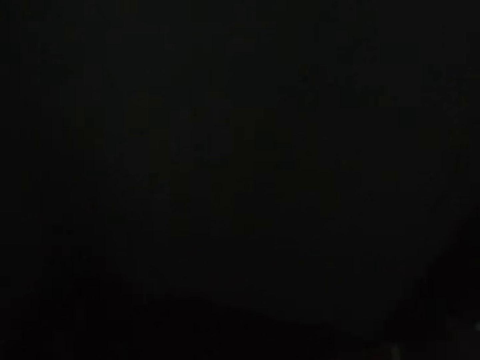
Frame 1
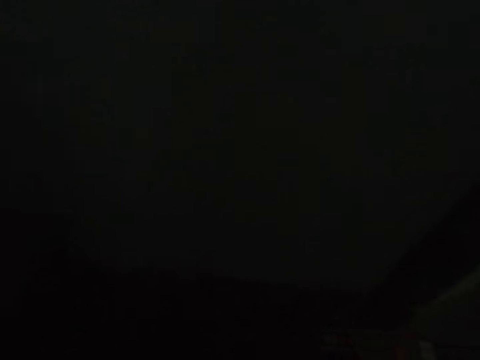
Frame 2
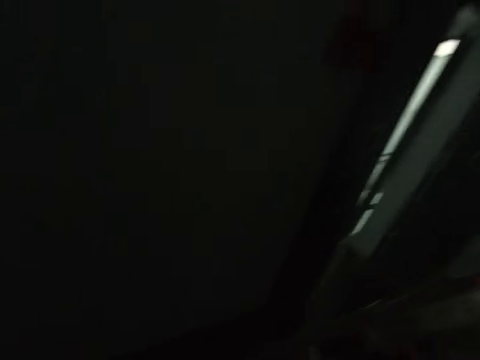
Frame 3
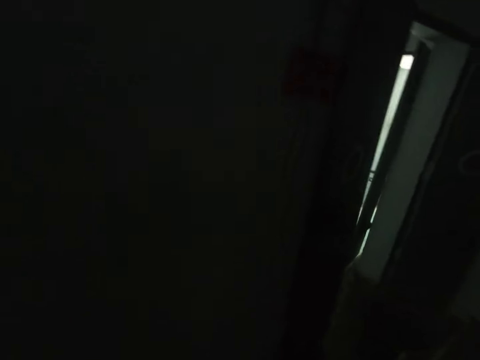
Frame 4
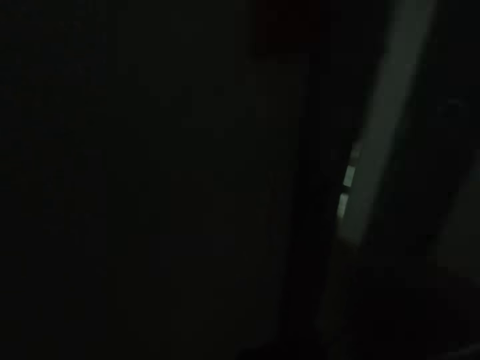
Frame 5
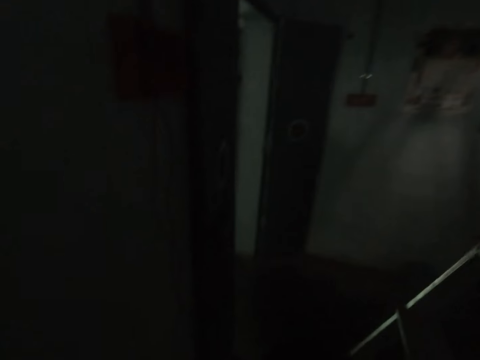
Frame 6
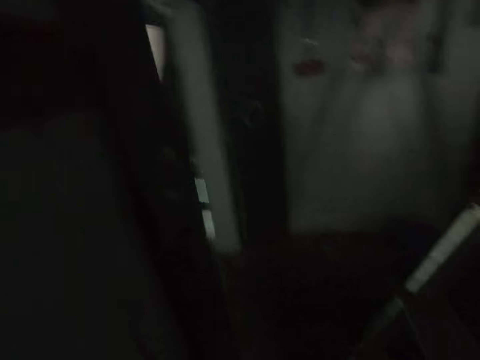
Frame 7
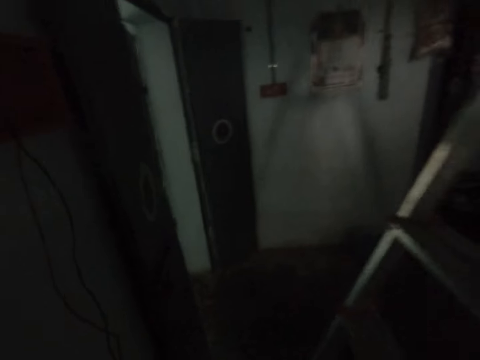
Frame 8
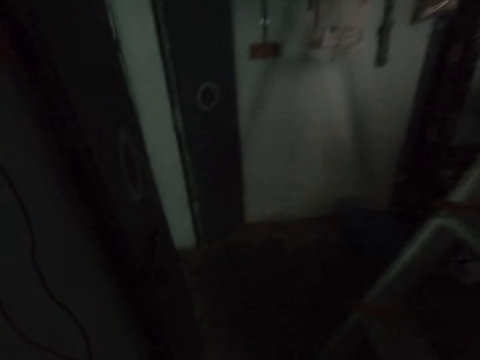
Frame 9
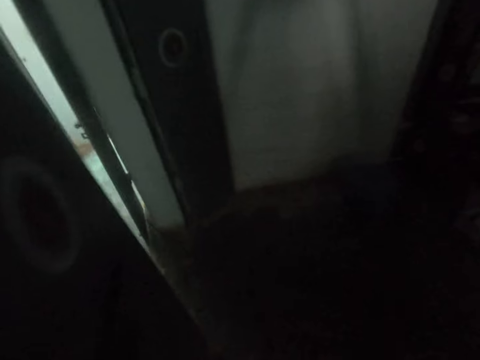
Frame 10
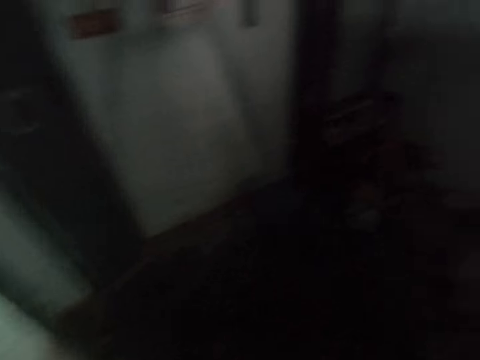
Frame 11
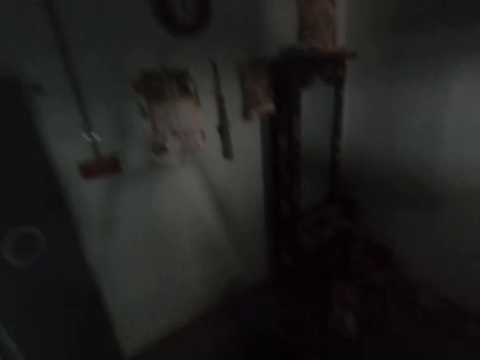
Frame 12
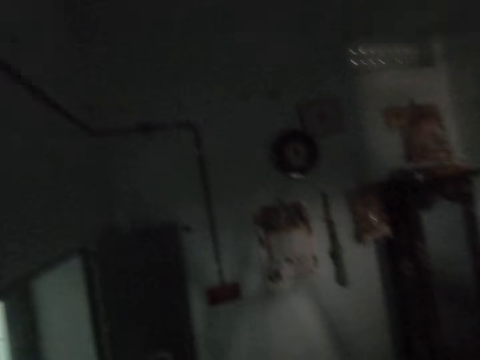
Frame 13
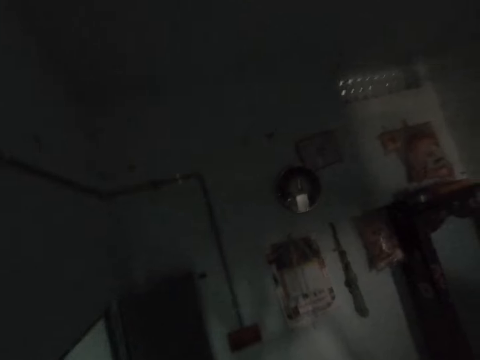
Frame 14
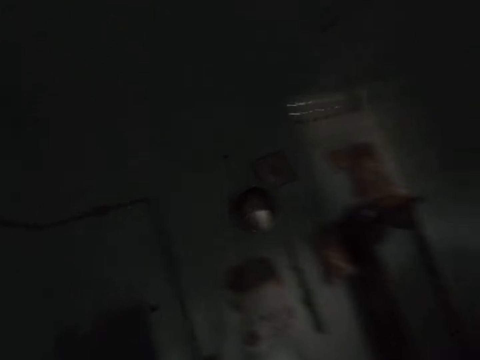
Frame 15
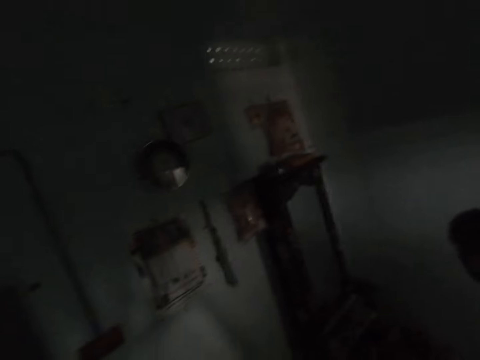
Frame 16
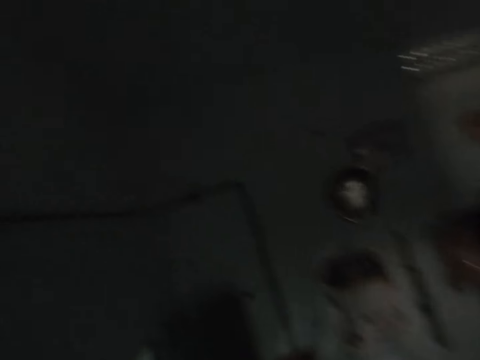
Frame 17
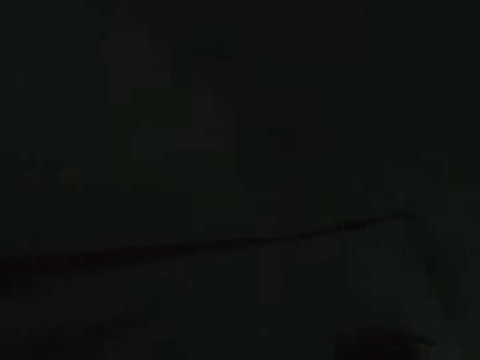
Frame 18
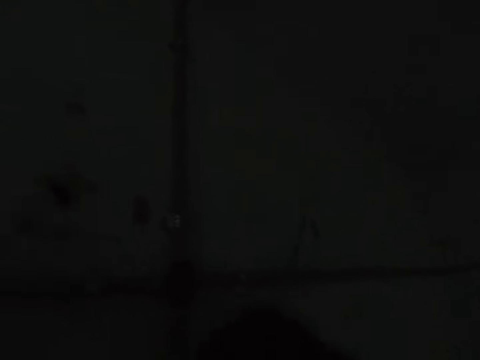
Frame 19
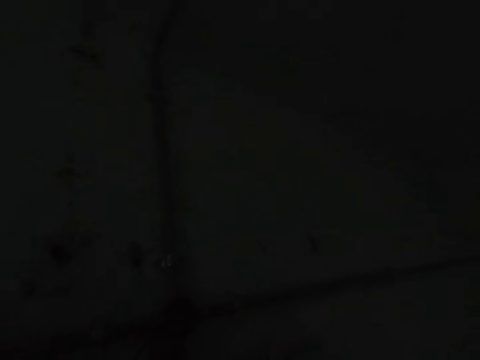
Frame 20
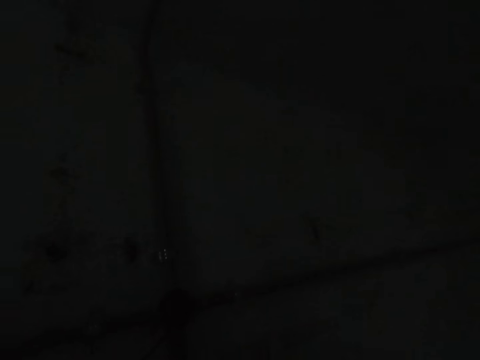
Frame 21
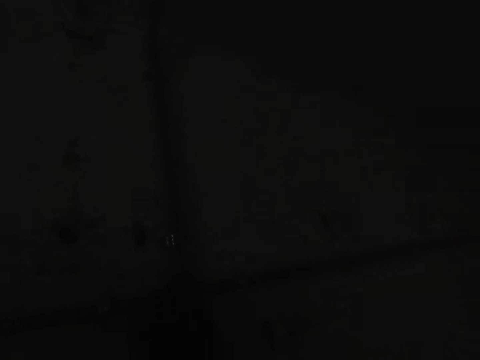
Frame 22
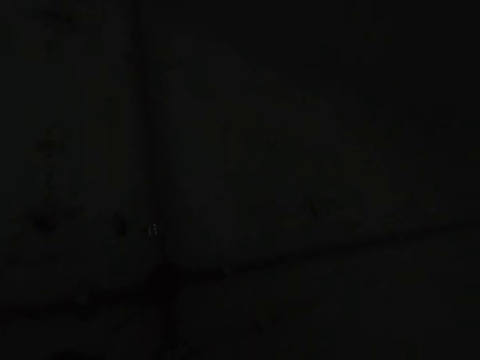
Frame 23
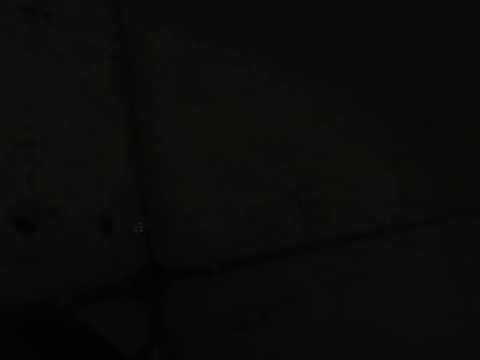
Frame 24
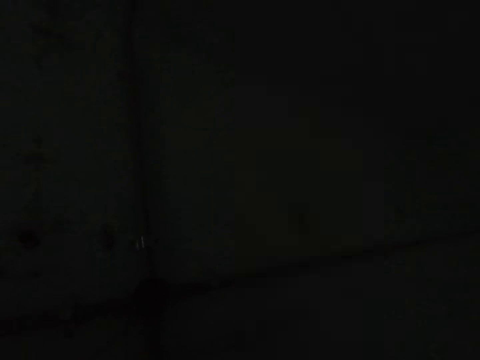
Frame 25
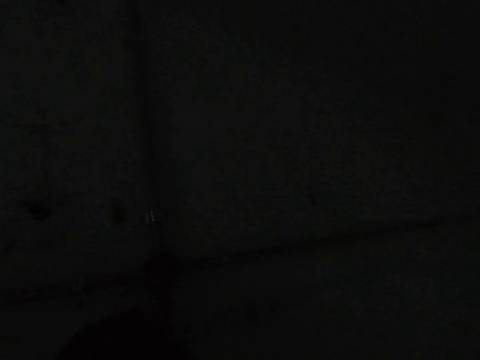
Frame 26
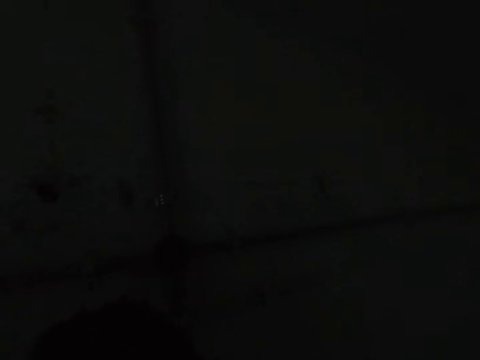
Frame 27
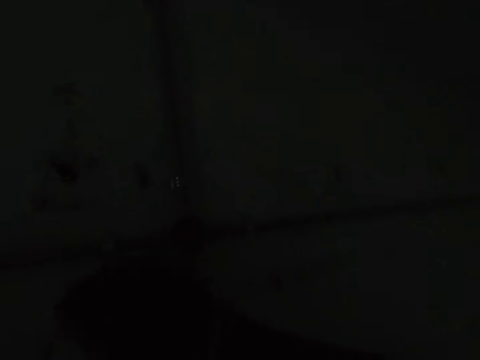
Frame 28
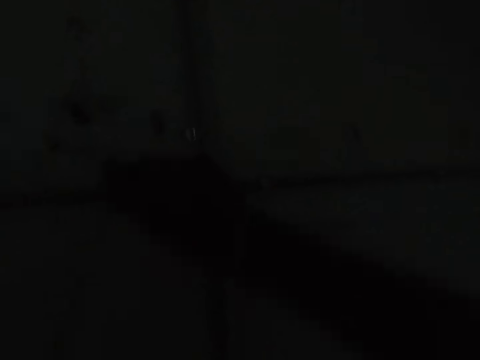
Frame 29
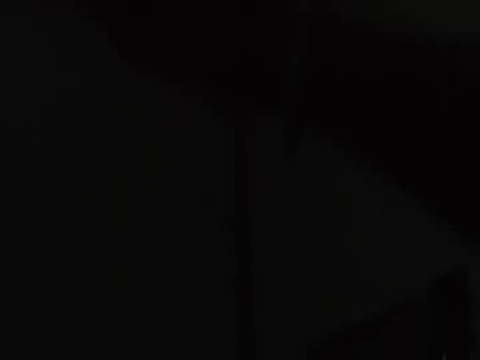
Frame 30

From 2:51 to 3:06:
The camera wearer turns in a room. They walk in the room. They look at a wall. They touch wiring pipes on the wall. They pull a wire from a wiring pipe on the wall. They do something.

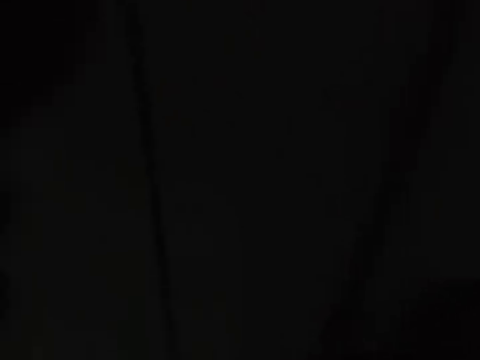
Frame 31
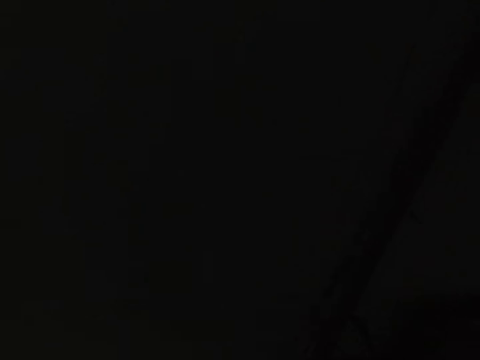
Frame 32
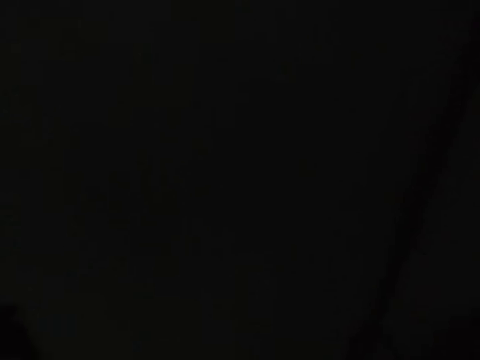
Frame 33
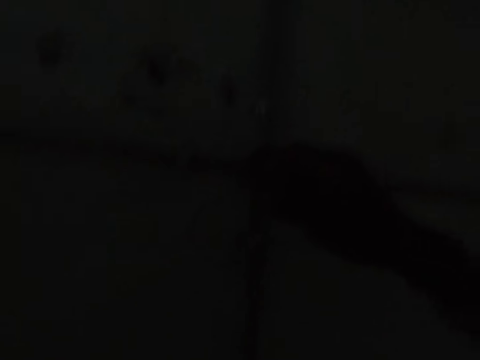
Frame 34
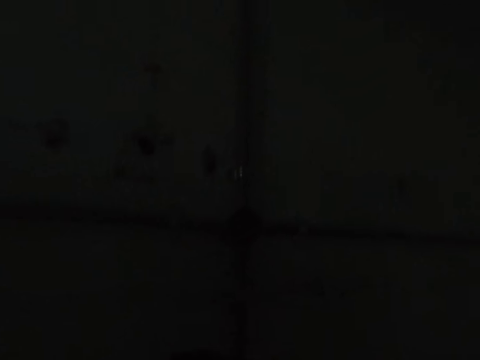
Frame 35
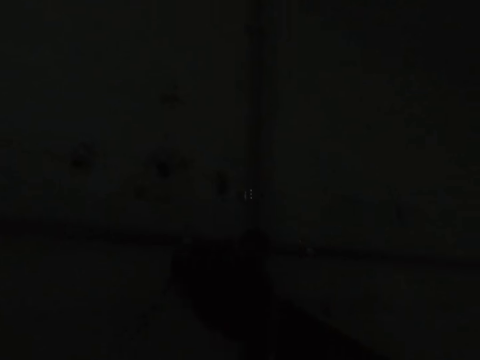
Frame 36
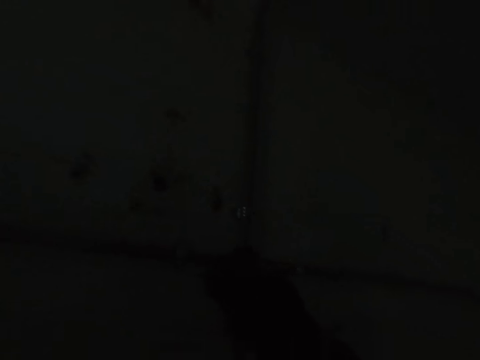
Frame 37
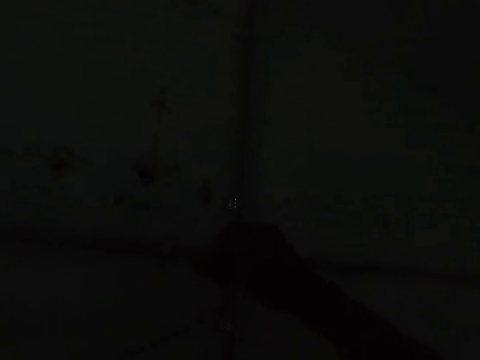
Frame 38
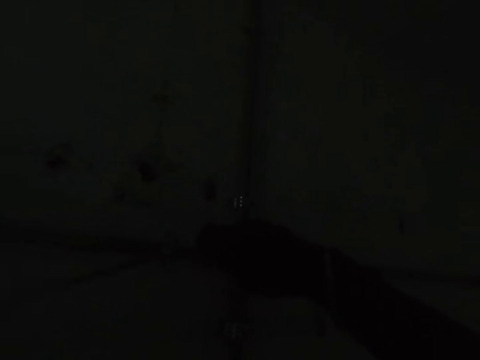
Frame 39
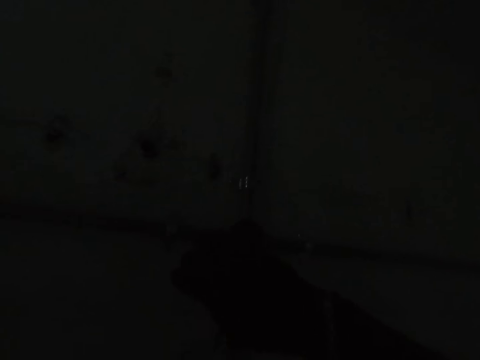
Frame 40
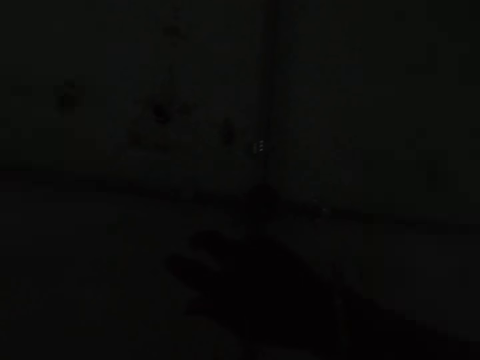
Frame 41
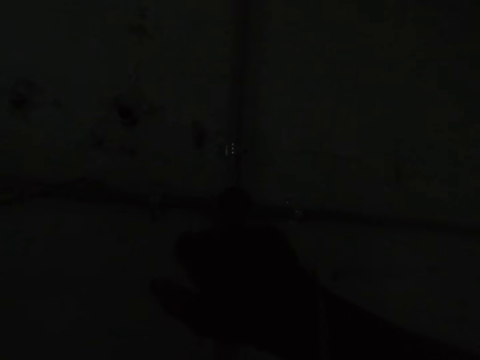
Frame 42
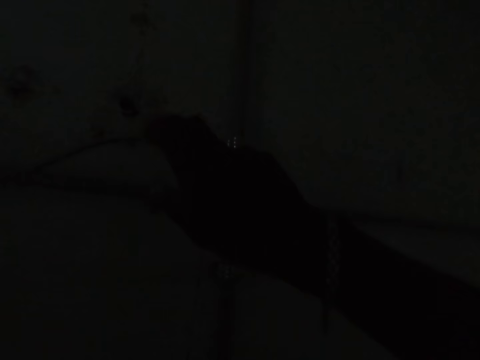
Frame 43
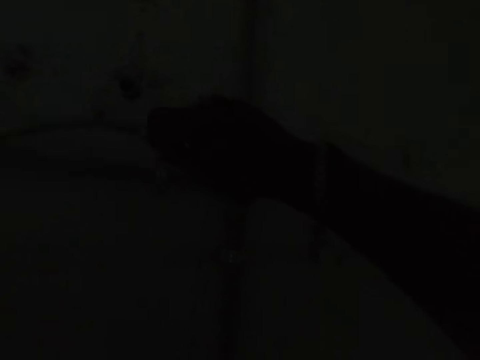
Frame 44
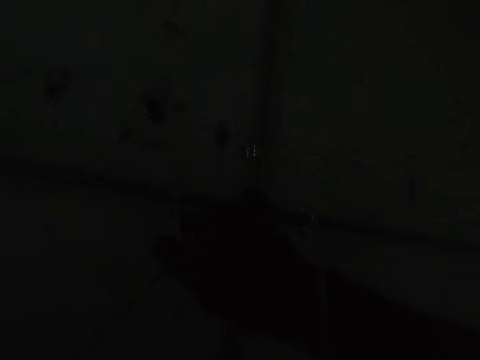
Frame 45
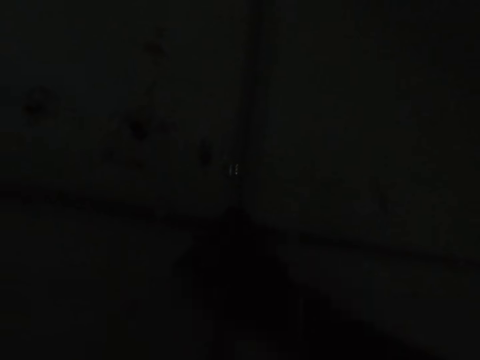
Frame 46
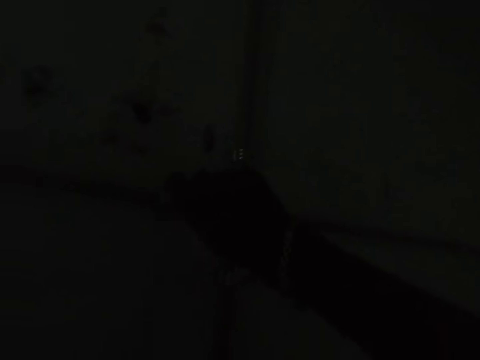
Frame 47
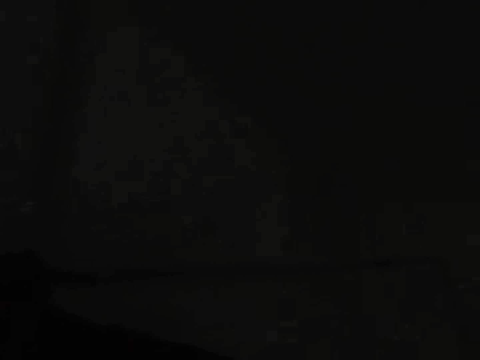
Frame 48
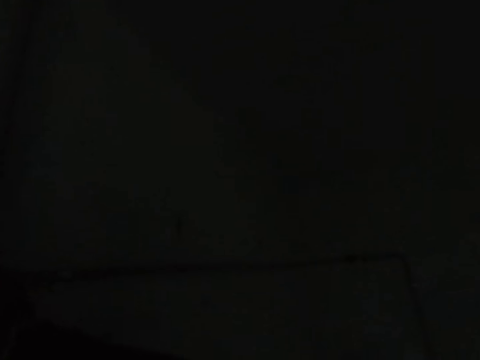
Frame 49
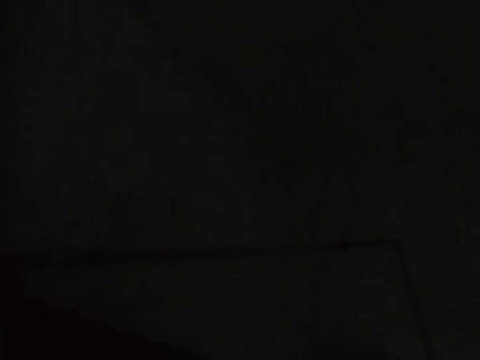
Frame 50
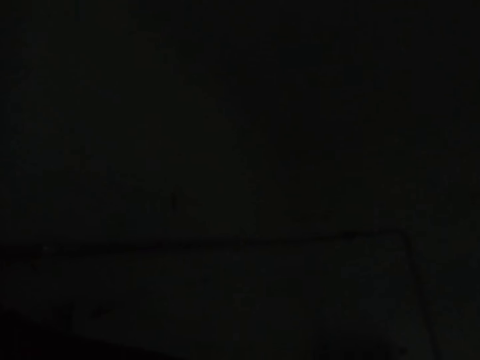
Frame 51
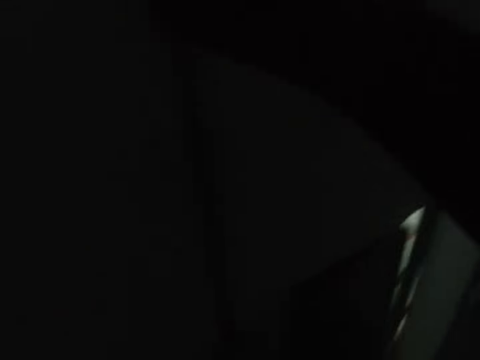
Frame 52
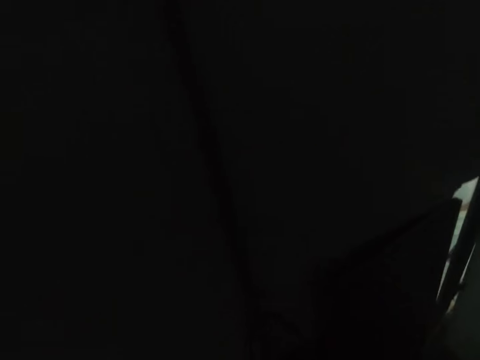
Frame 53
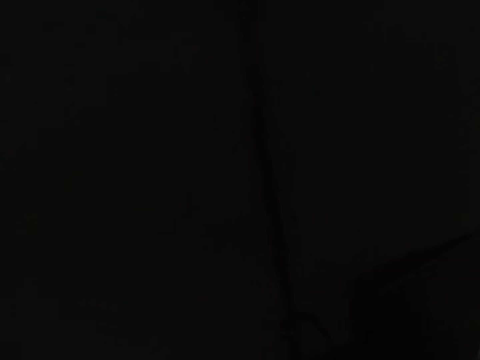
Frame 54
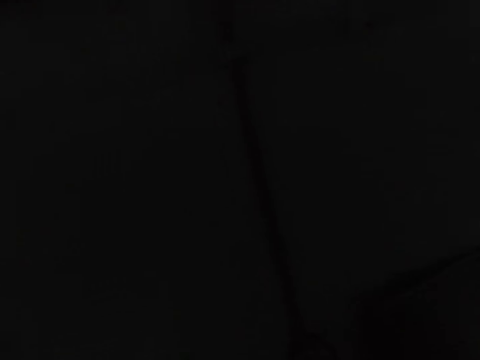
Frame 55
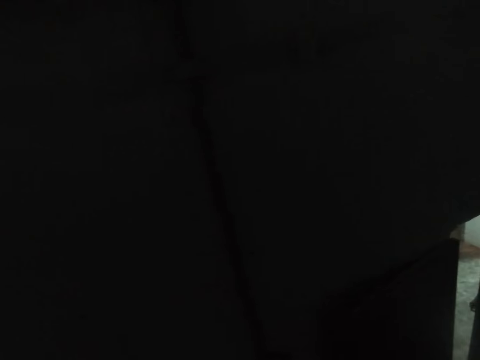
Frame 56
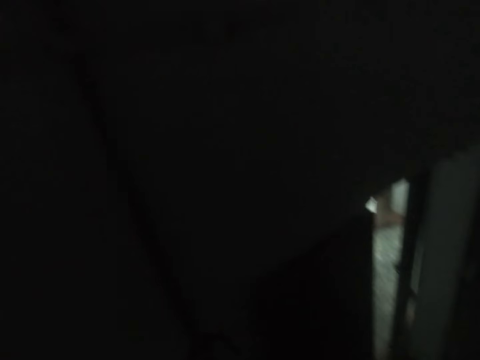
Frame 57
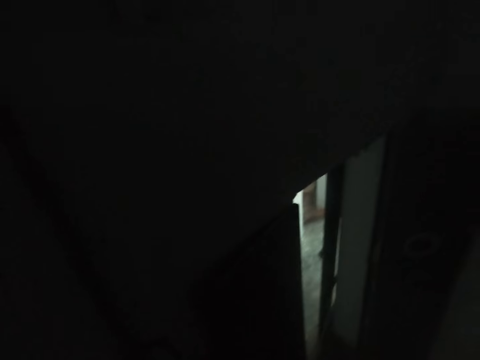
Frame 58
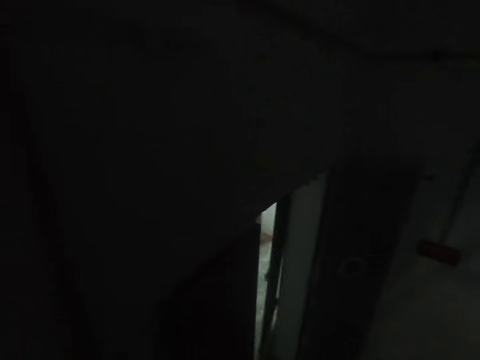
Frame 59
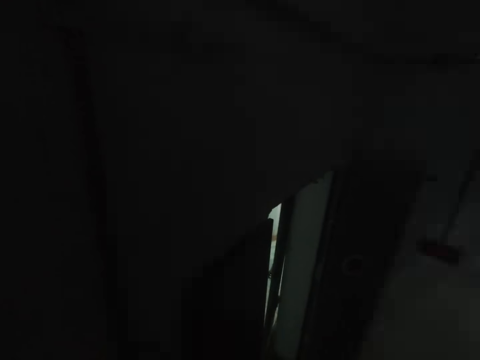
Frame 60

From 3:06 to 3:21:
The camera wearer looks down to a wire. They align the wires on the wall. They look at a wiring pipe on the wall. They dip the wire in the wiring pipe. They look at the wiring pipe on the wall.
